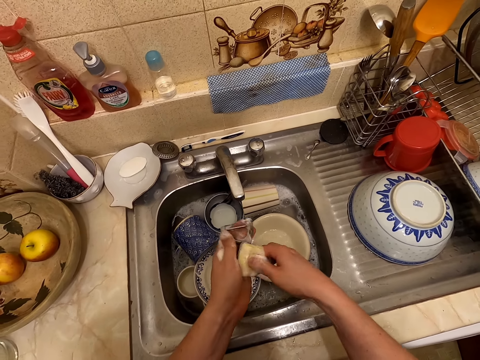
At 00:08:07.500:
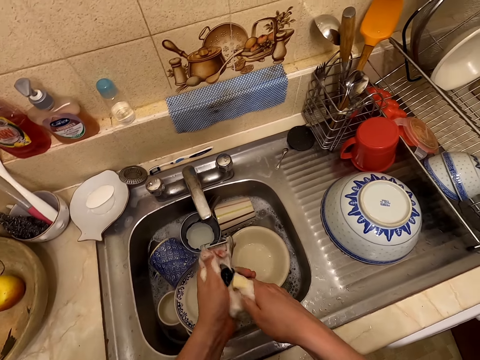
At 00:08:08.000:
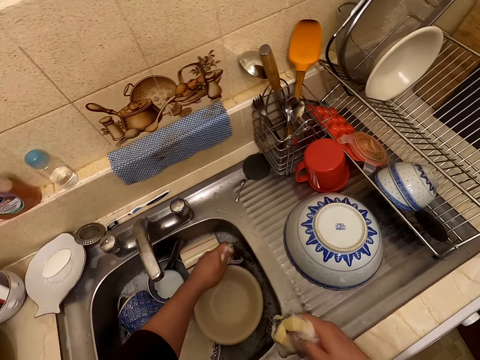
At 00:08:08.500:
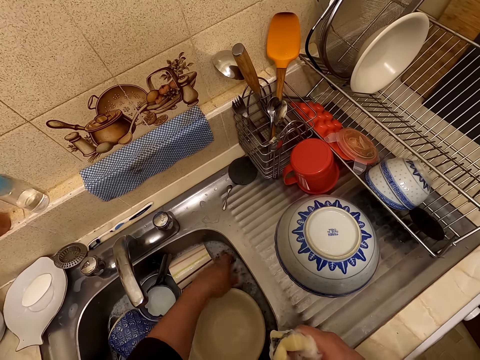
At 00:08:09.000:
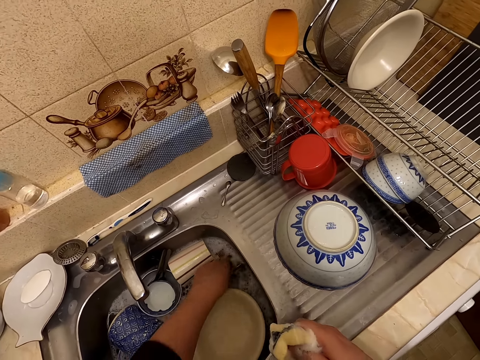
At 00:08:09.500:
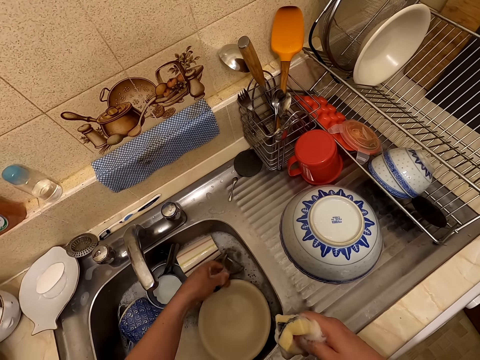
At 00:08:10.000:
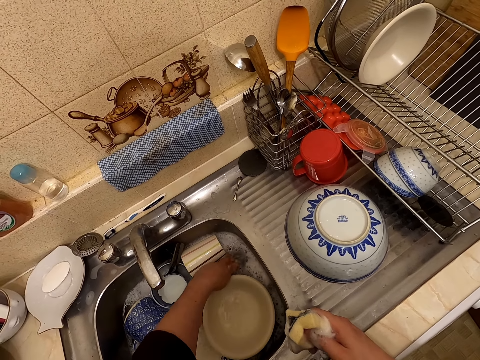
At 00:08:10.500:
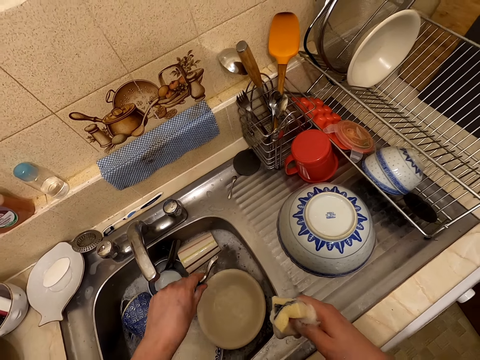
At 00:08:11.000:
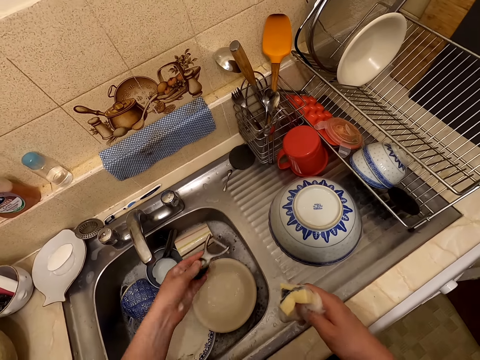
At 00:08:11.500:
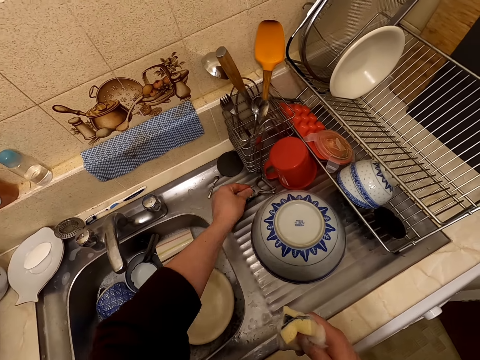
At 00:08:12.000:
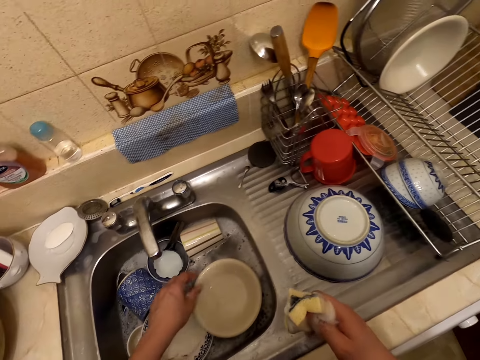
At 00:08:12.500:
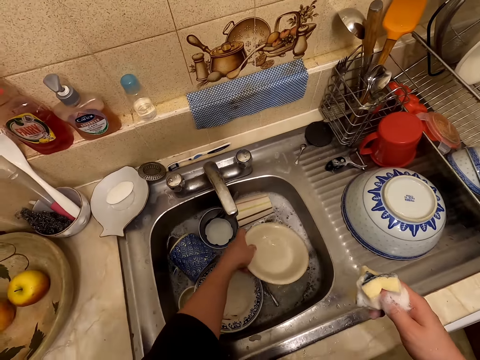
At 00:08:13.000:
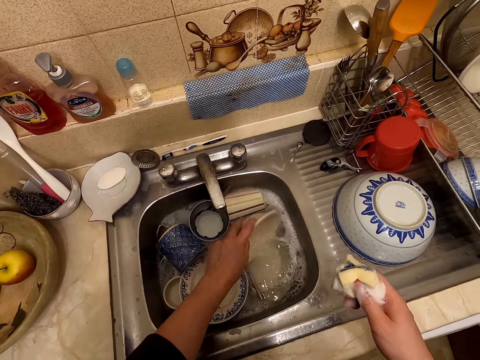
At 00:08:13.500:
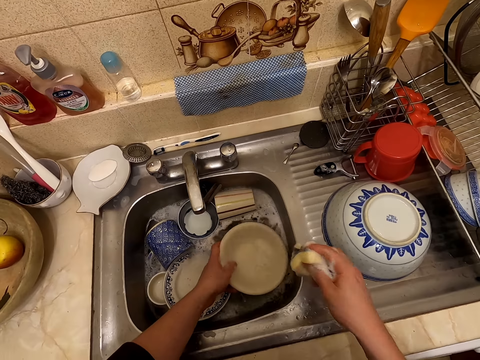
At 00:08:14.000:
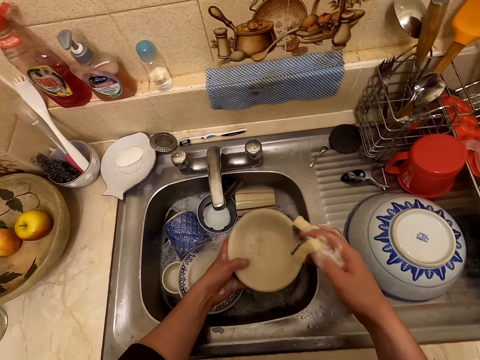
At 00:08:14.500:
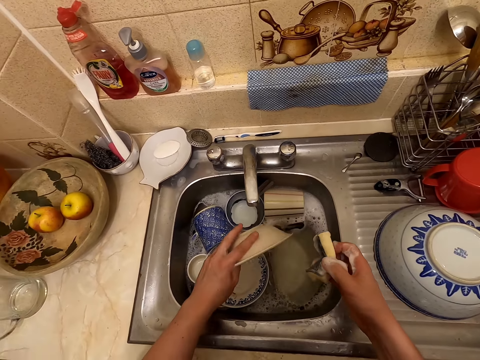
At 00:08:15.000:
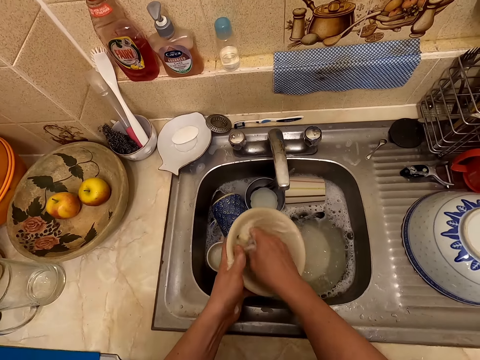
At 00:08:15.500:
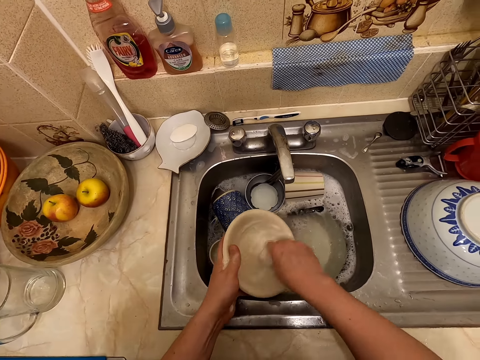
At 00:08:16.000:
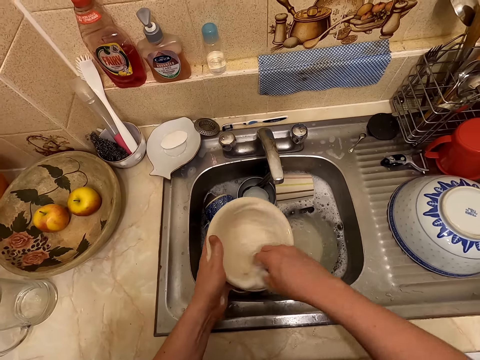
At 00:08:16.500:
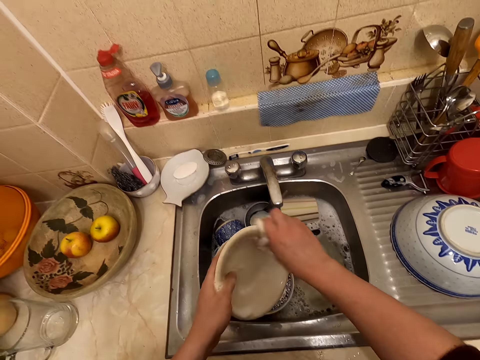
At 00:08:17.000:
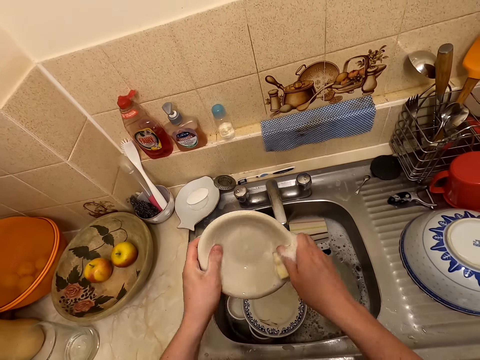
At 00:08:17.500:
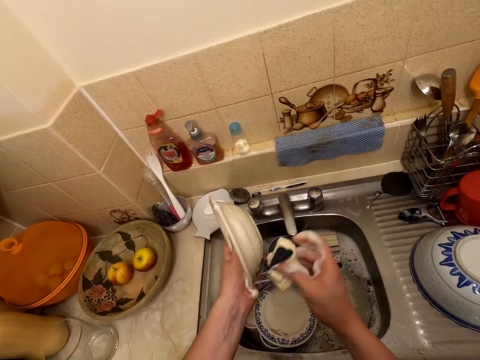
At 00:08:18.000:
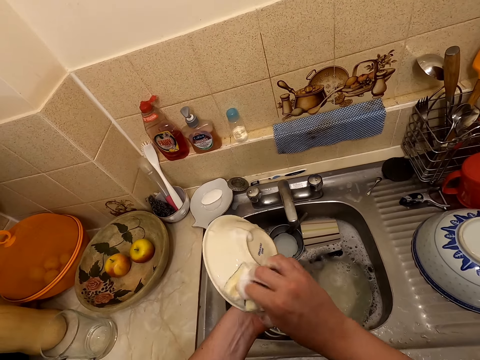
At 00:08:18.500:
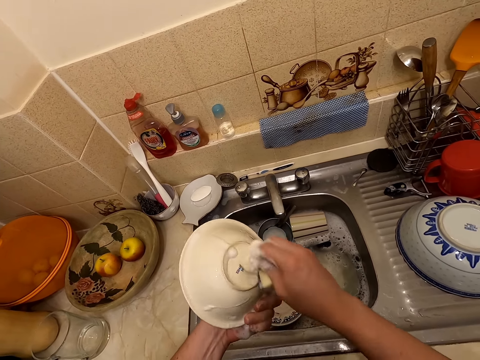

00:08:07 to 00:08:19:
The camera wearer dips the grater or peeling knife in the water. They put the grater on the sink surface. They take a bowl or plate from the sink. They hold the plate in the sink. They turn the bowl on the hands. They wash the bowl with a washing sponge.

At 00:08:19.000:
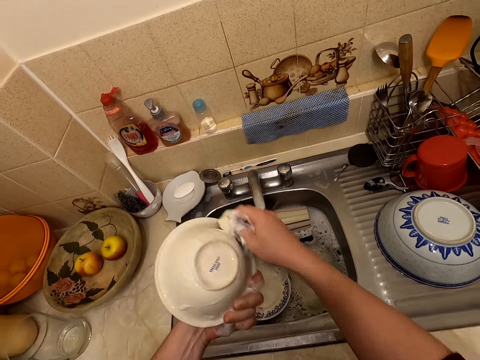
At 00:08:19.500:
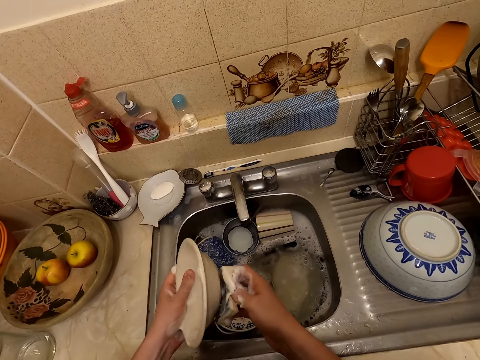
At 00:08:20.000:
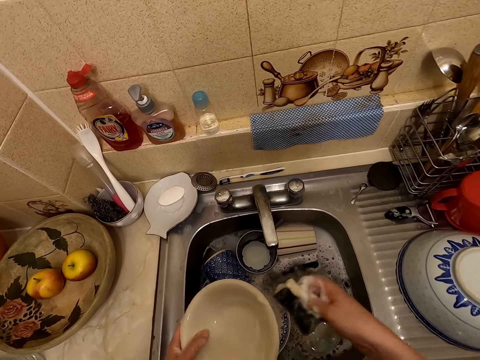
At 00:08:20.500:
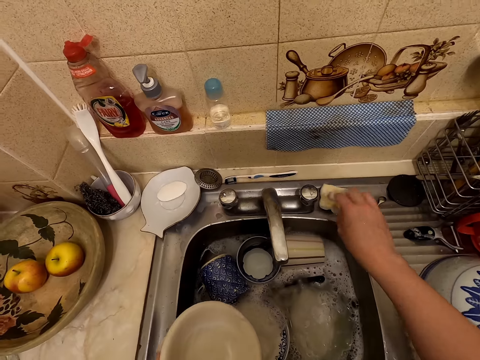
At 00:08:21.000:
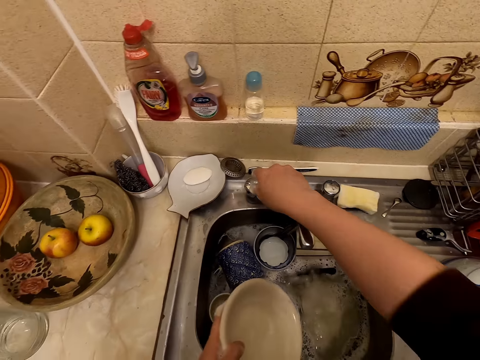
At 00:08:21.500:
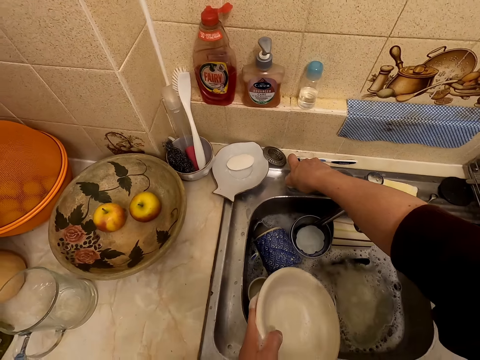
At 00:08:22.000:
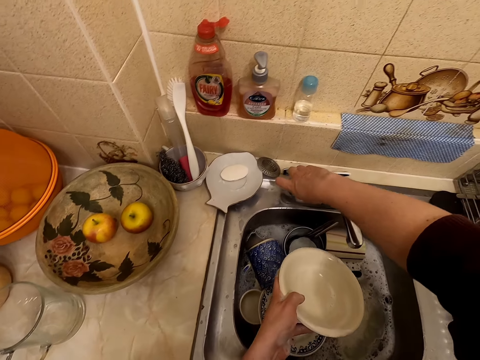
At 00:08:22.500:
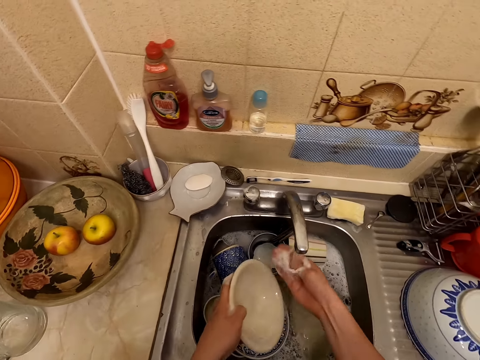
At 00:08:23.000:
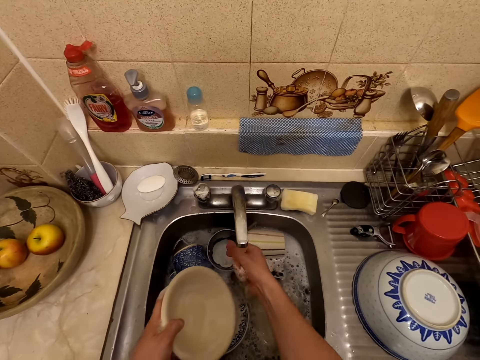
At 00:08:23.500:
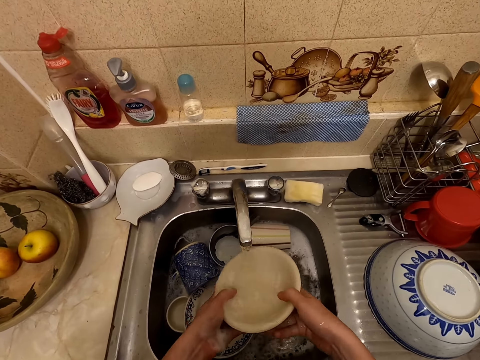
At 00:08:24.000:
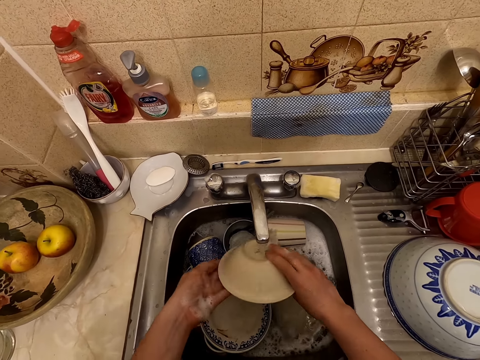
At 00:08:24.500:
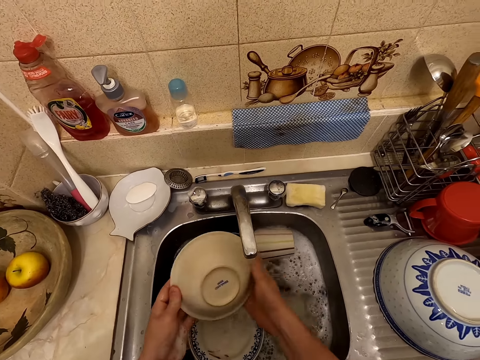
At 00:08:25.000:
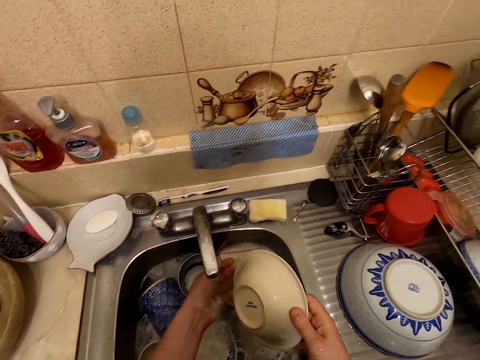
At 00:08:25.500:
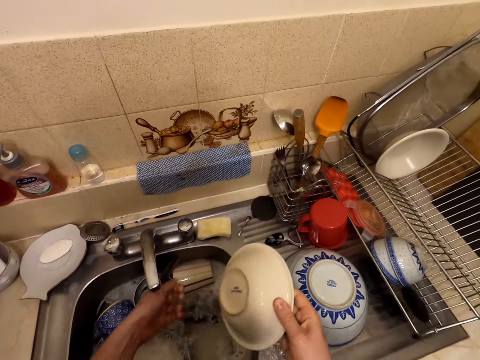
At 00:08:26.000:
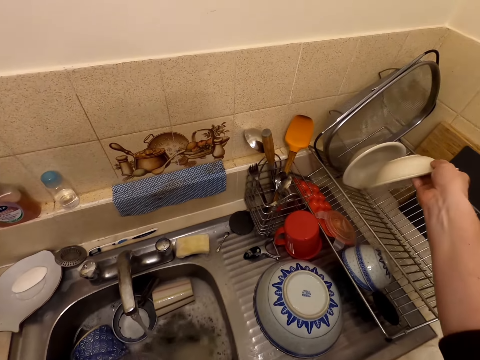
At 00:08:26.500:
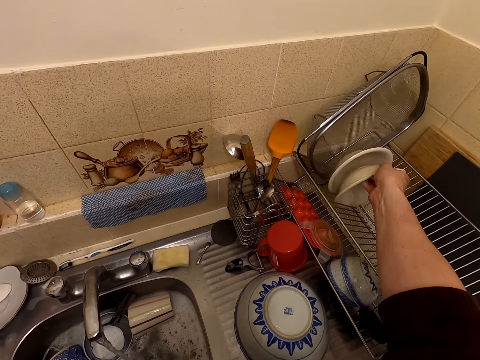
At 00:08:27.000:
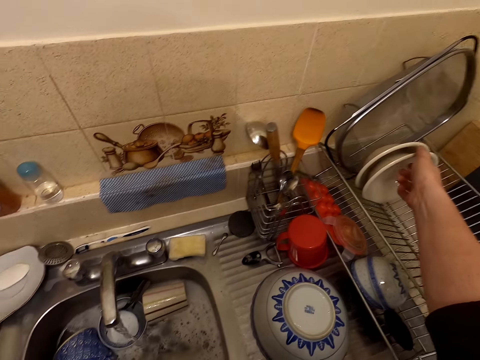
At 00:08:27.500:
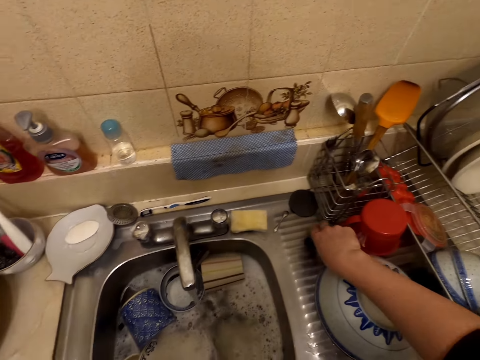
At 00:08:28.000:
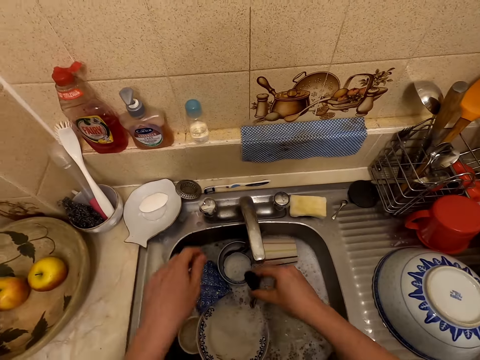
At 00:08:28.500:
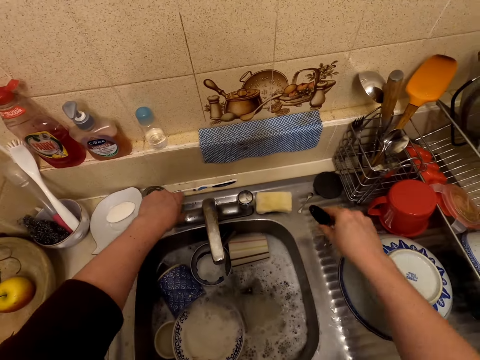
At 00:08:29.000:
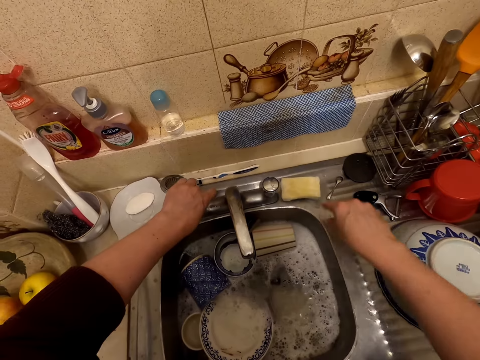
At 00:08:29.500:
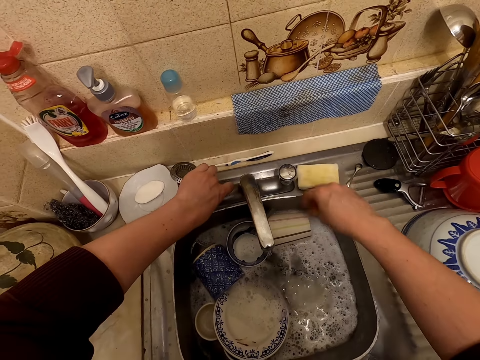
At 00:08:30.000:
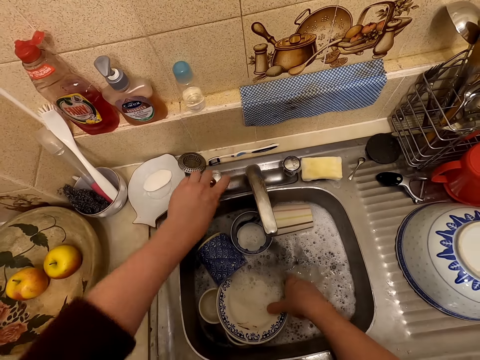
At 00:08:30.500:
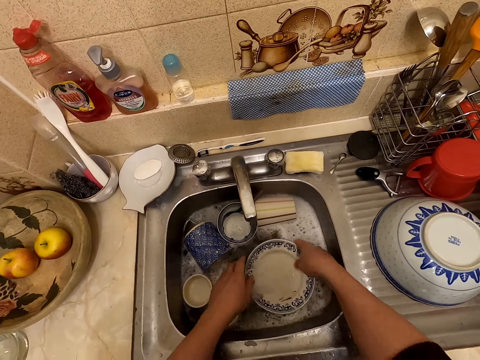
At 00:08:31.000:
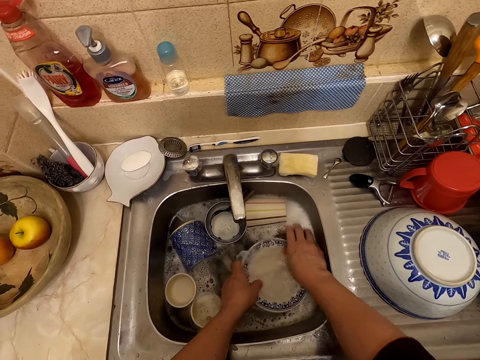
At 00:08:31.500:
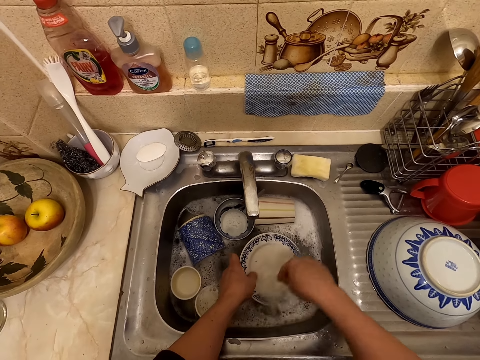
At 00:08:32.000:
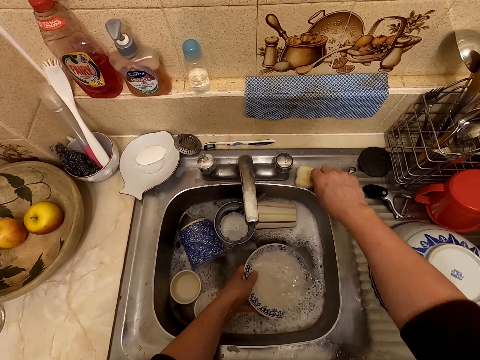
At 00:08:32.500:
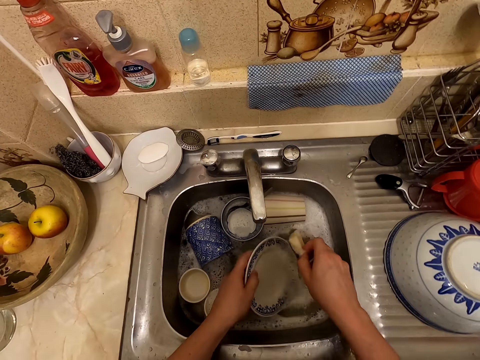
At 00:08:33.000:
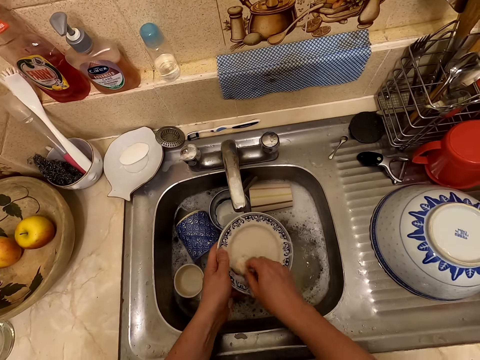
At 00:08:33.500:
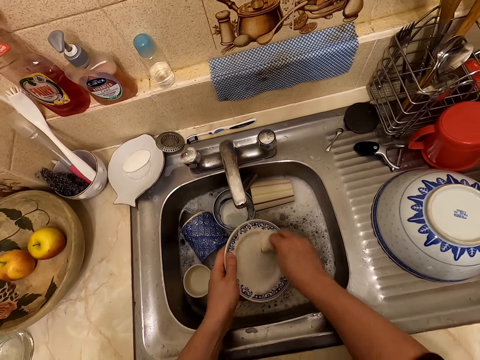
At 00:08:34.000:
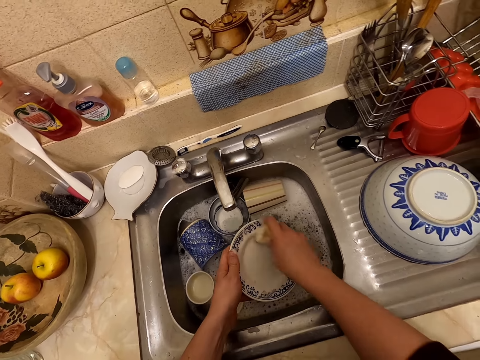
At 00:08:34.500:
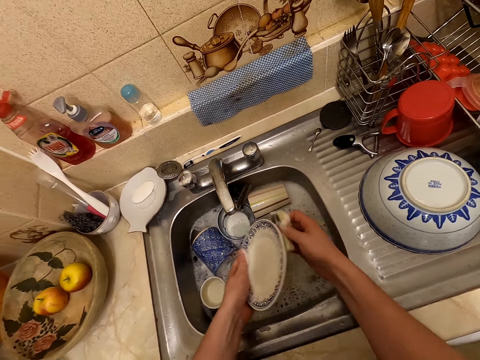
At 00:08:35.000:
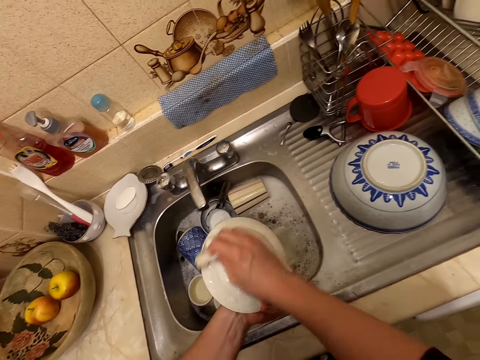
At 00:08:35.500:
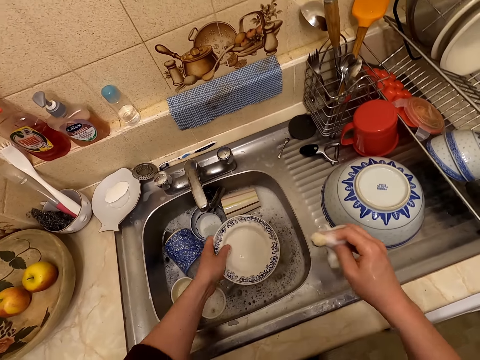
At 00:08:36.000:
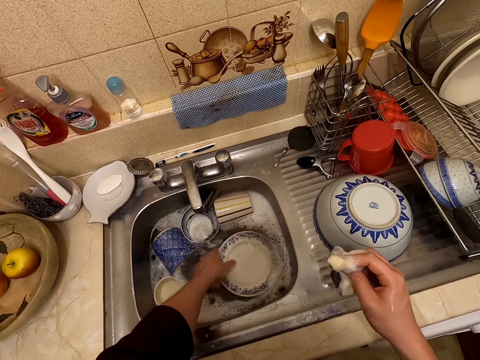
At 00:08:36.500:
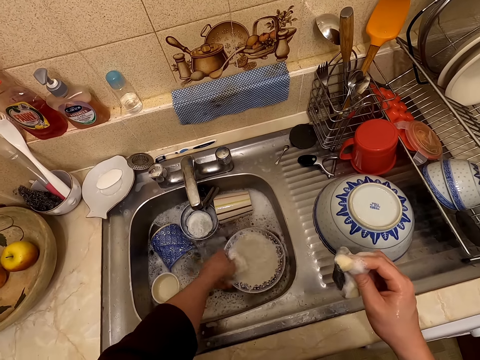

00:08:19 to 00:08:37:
The camera wearer puts the washing sponge or scouring pad on the sink surface. He opens the tap. He rinses his right hand. He rinses the bowl or plate. He rinses his left hand. He puts the bowl on the utensil rack. He takes a grater or peeling knife from the sink top. He rinses the grater. He puts the grater on the sink surface. He closes the tap. He holds a plate in the sink. He takes the plate, rubs the plate by hand. He picks up a scouring pad or washing sponge from the sink top. He washes the plate with the washing sponge. He dips the plate in the sink.
